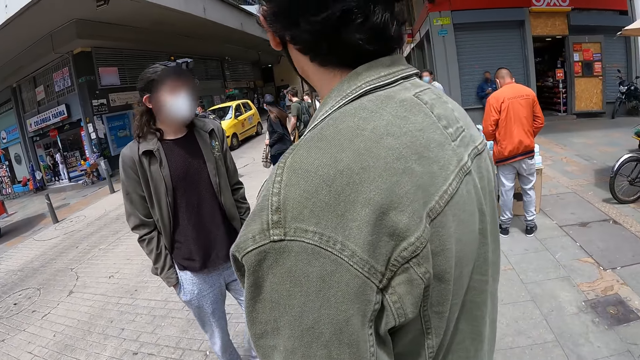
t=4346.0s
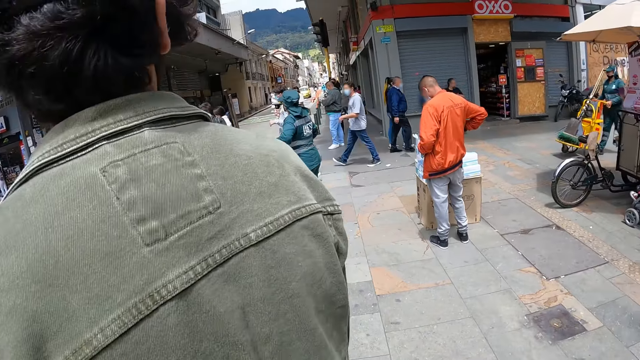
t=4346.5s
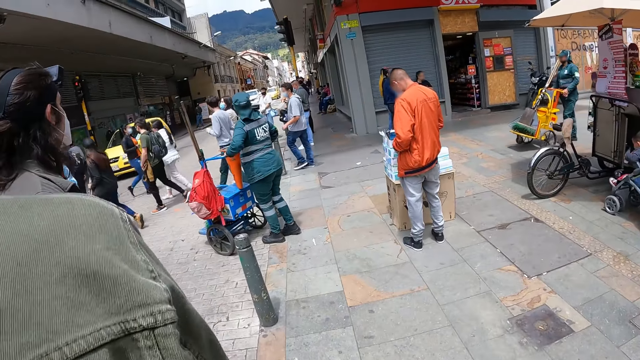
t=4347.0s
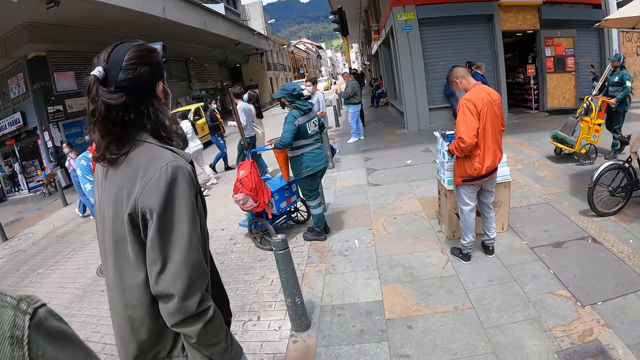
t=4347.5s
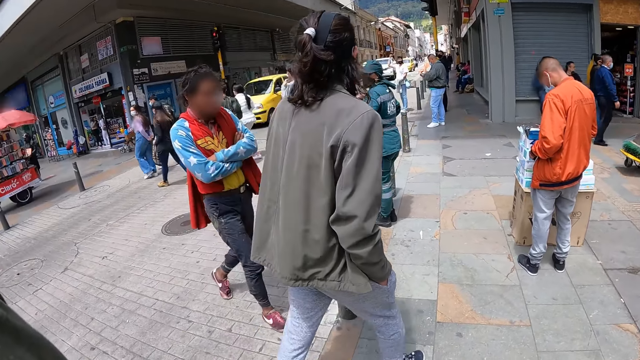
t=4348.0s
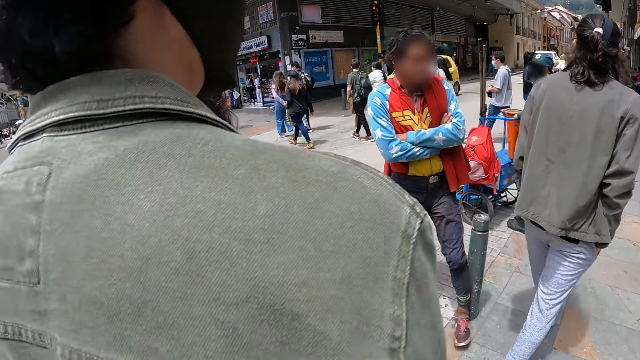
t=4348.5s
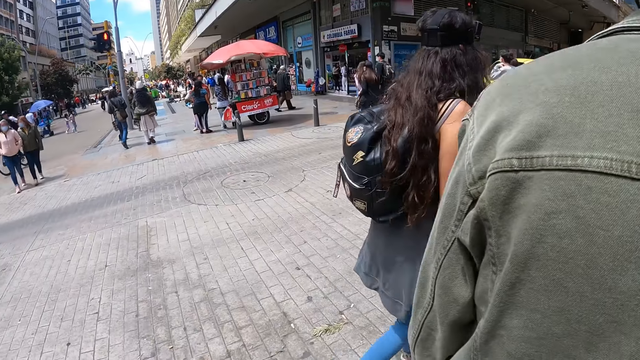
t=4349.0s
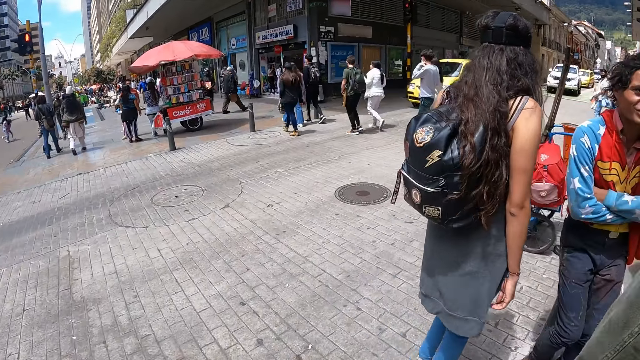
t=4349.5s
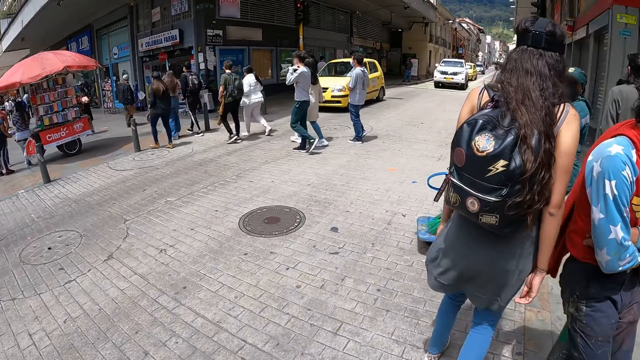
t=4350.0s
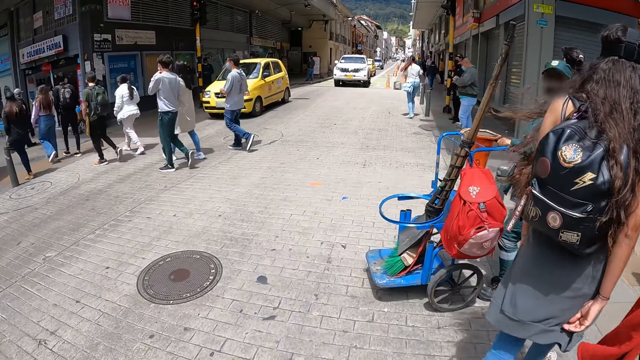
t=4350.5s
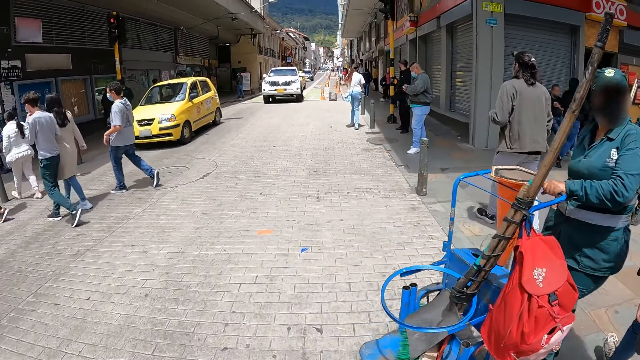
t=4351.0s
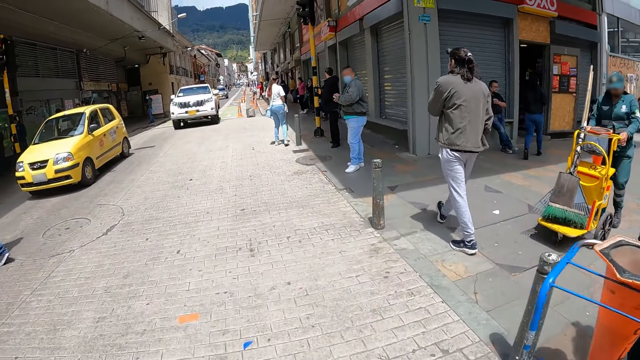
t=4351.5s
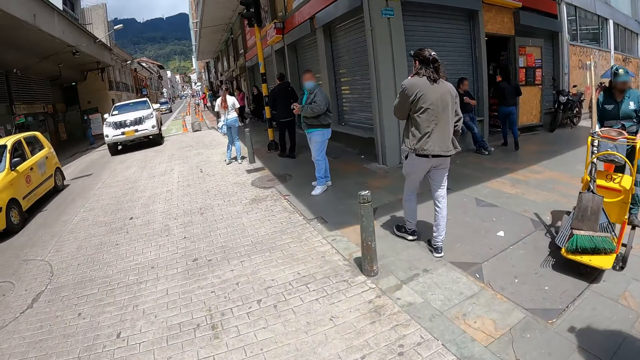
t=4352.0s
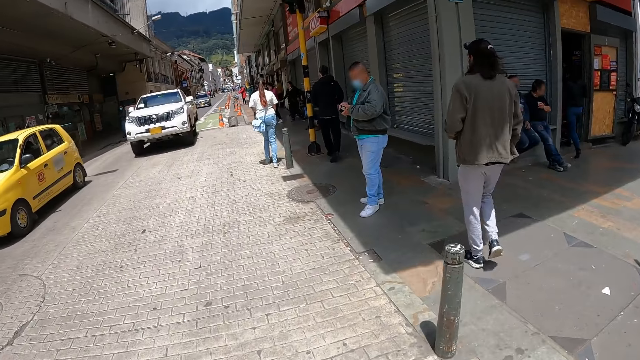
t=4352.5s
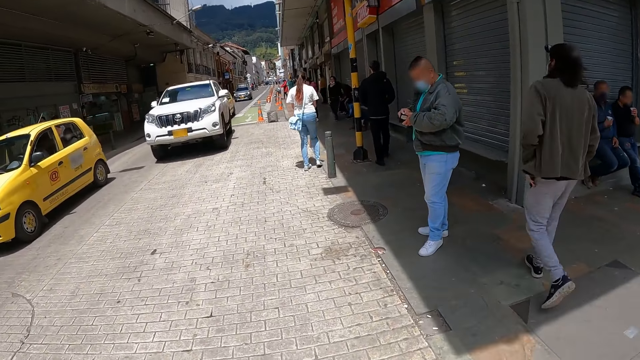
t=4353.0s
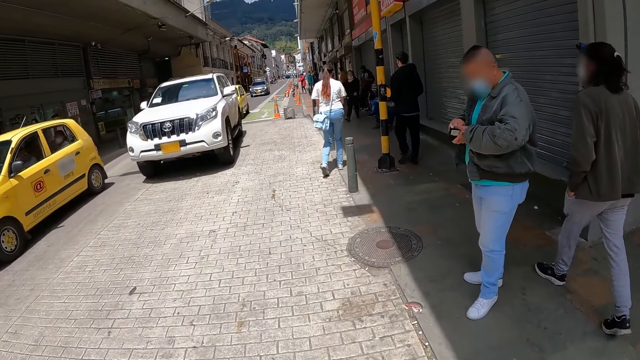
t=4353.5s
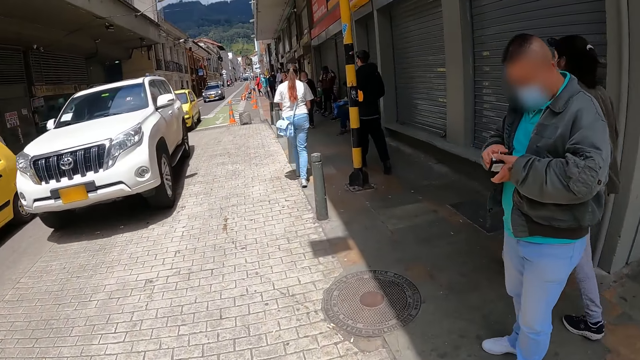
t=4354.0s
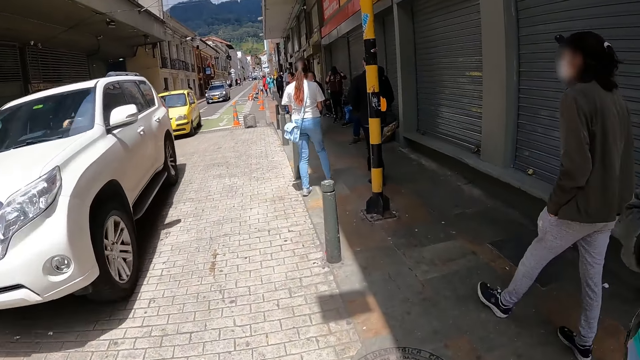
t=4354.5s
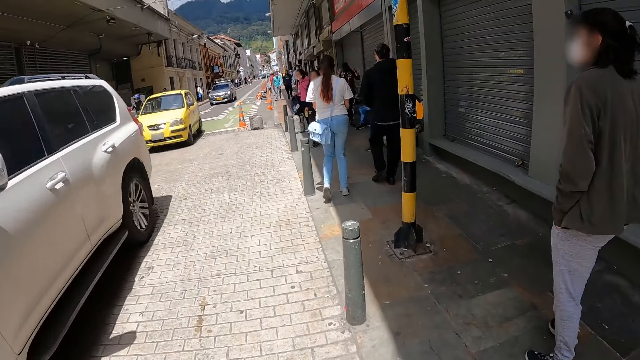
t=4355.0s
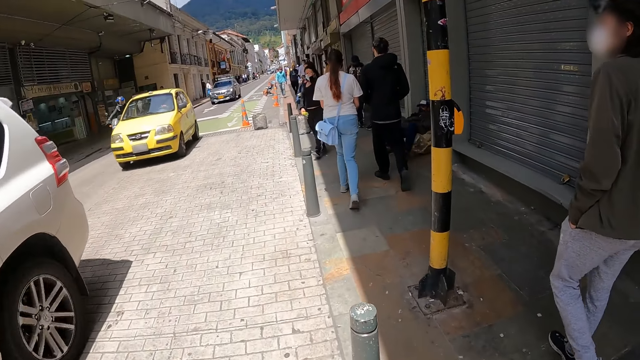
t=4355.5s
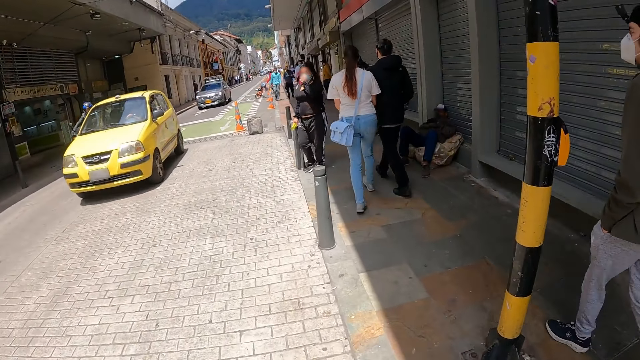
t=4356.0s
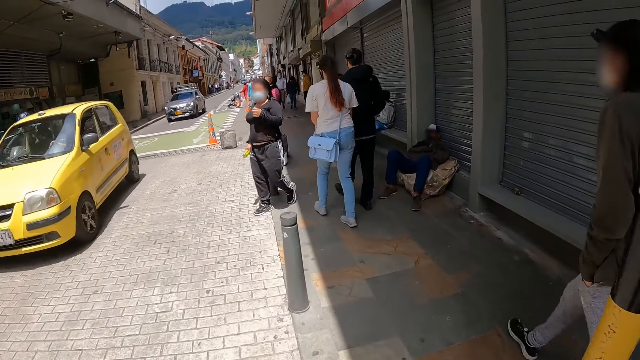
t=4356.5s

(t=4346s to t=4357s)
The camera wearer walks along the pavement or road.

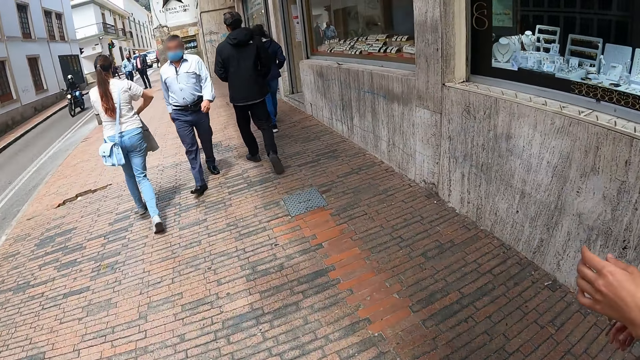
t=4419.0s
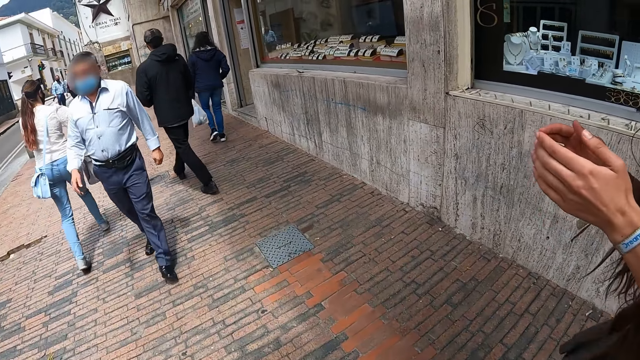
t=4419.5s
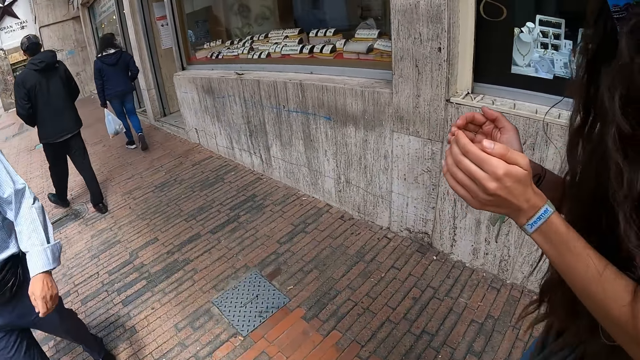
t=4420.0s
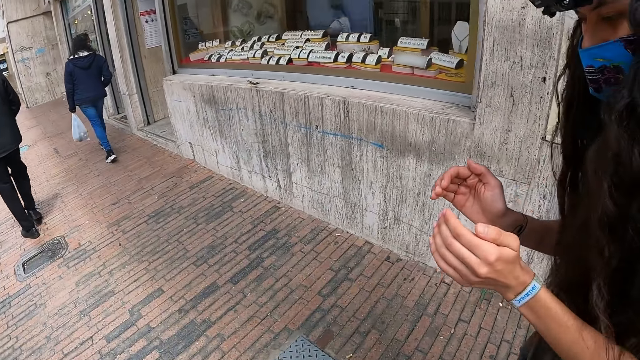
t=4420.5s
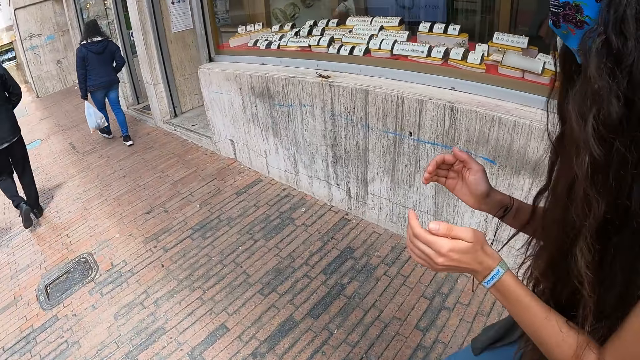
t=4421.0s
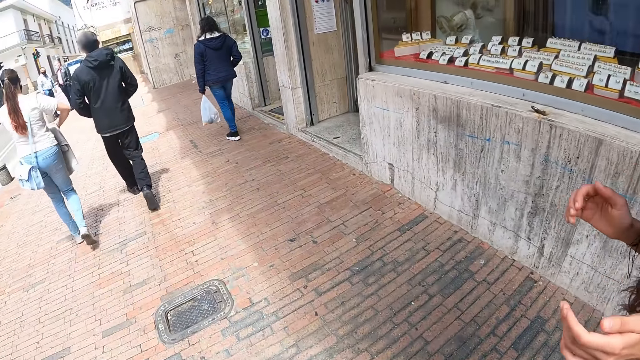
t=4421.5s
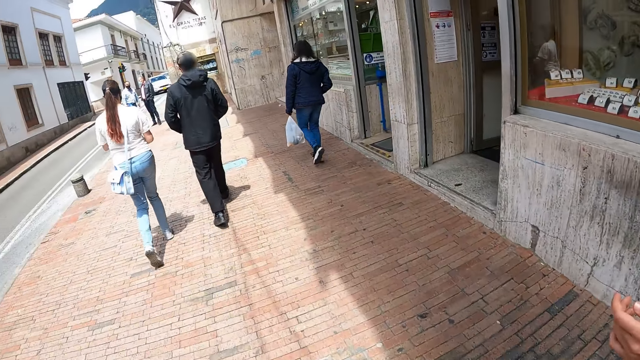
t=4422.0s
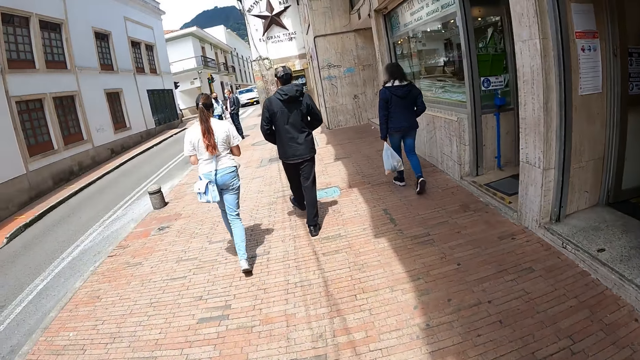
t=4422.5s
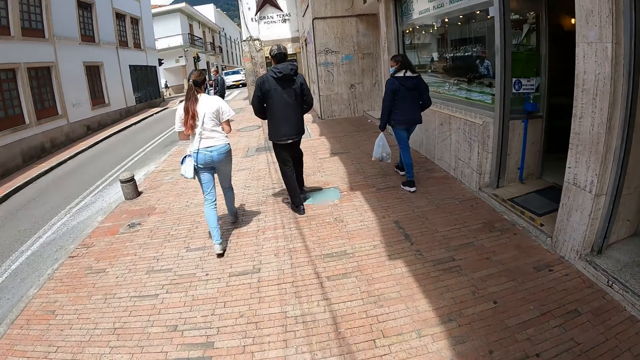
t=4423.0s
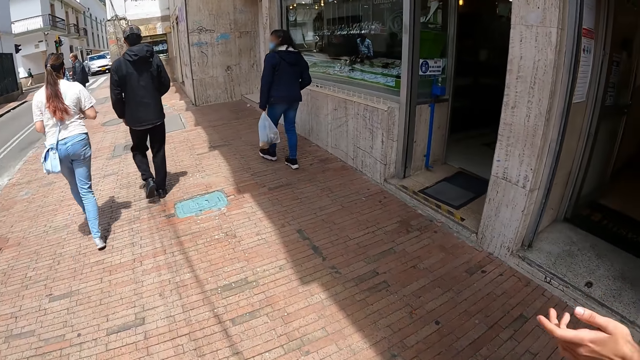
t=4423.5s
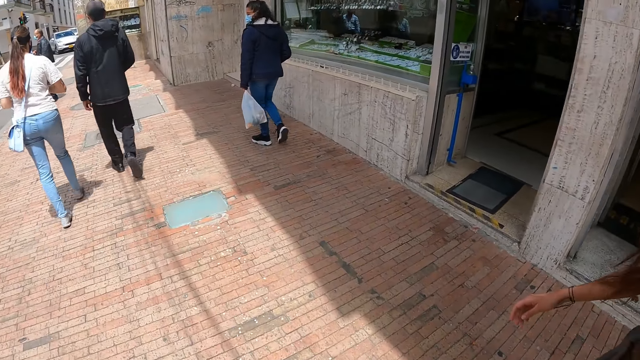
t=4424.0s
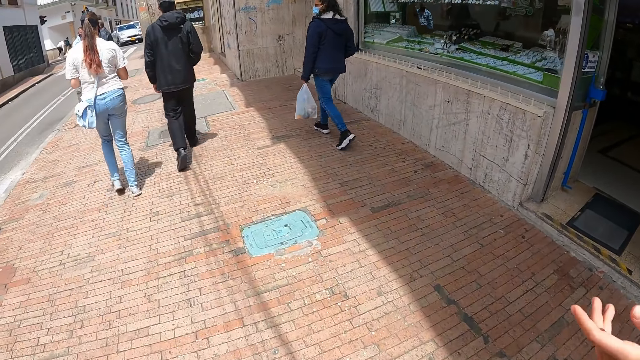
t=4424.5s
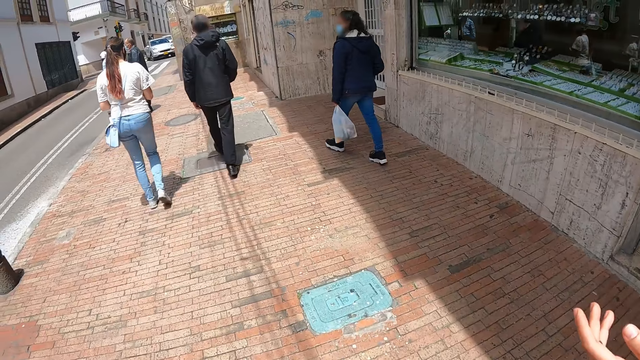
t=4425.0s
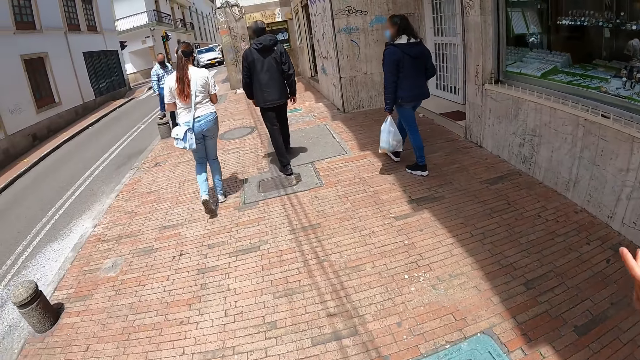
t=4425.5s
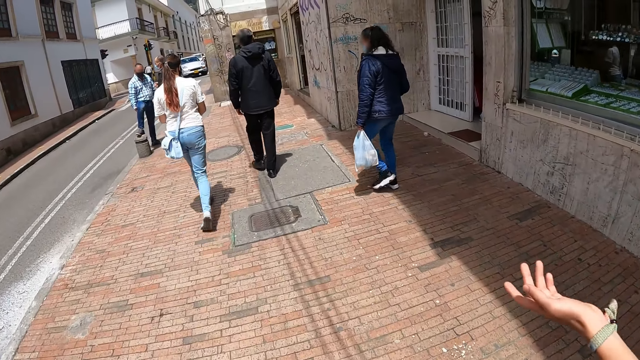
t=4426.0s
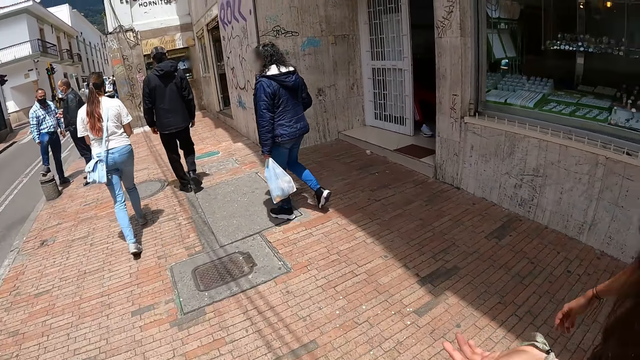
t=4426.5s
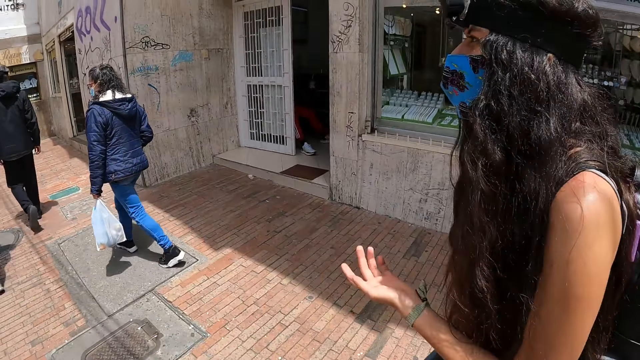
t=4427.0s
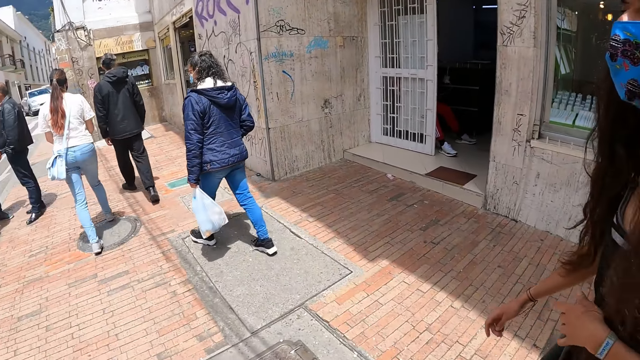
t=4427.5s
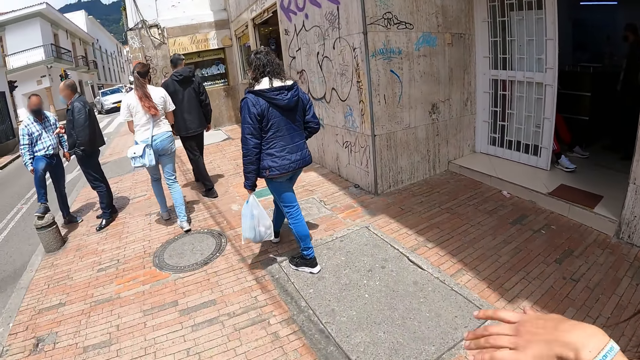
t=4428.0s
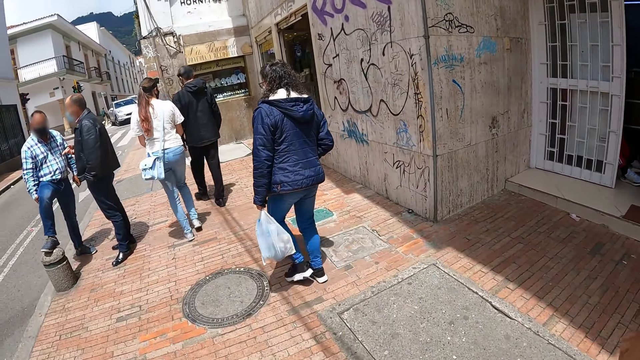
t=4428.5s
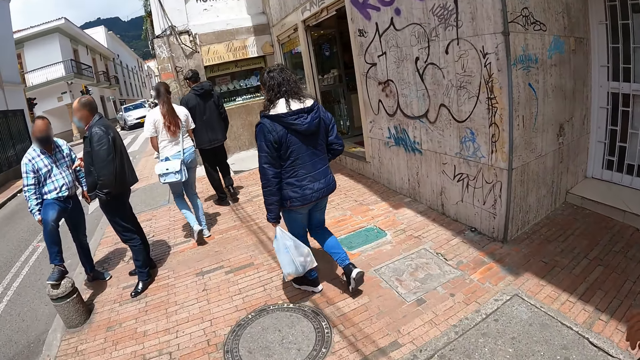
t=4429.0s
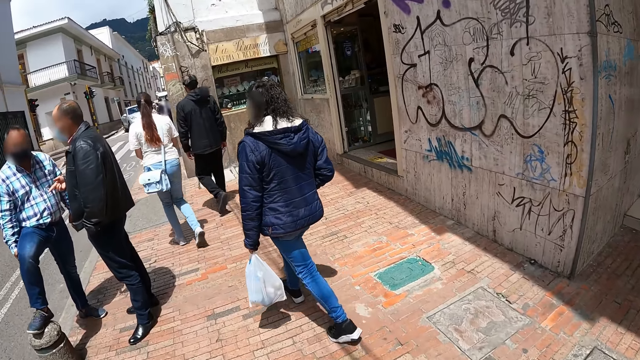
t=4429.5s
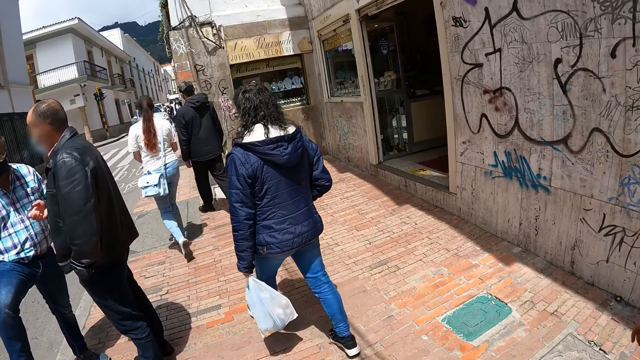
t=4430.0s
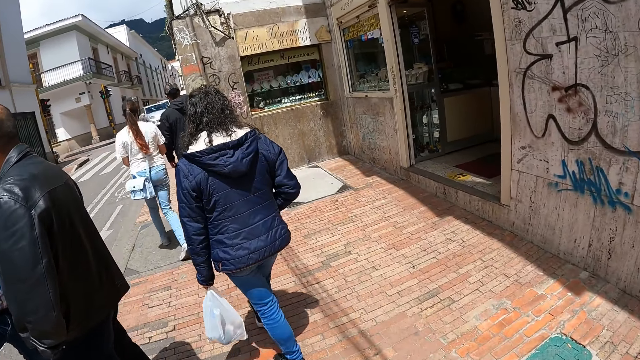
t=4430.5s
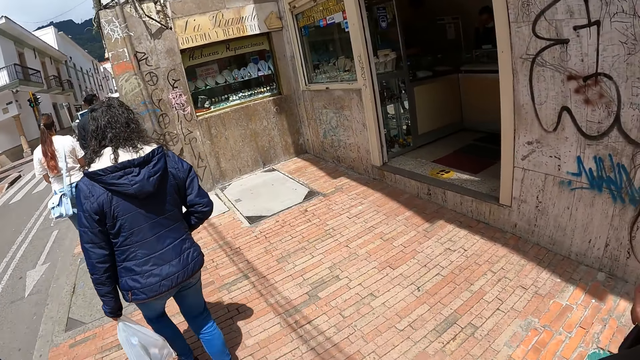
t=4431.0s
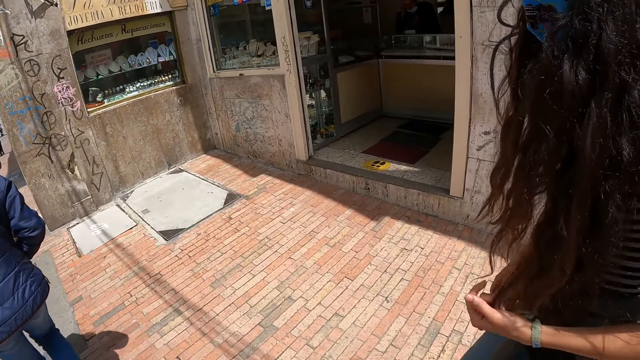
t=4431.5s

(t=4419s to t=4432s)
A woman gestures to a man. The camera wearer walks along the pavement. The woman does hand movements. The camera wearer walks along the pavement.
